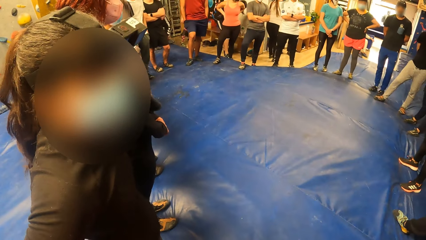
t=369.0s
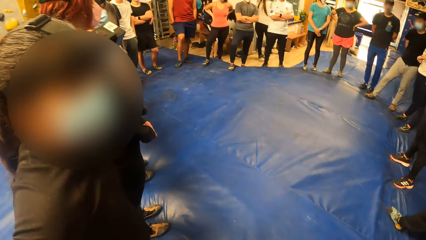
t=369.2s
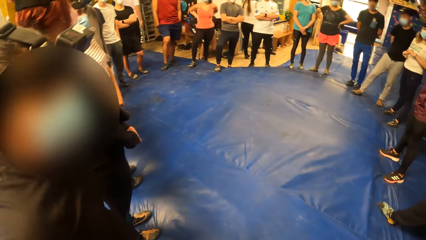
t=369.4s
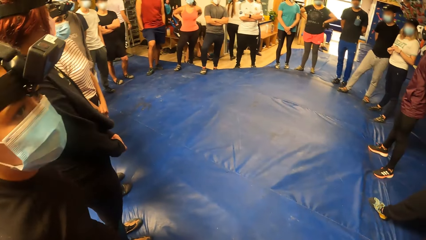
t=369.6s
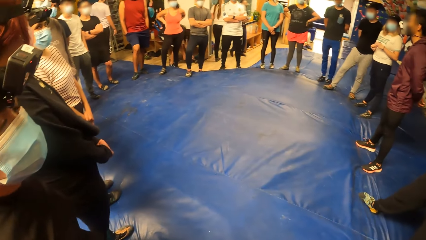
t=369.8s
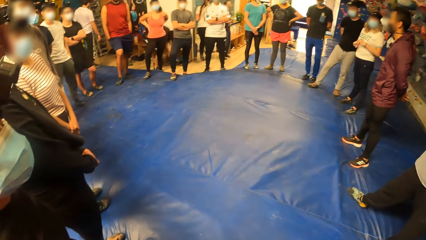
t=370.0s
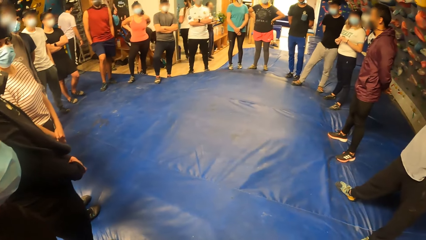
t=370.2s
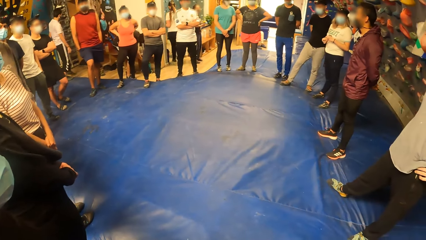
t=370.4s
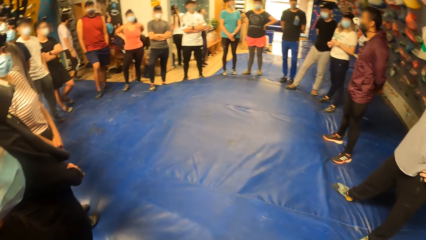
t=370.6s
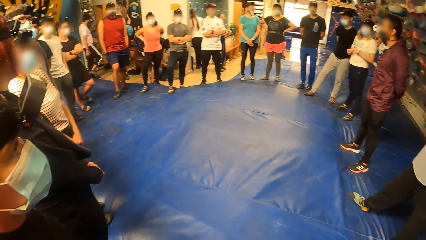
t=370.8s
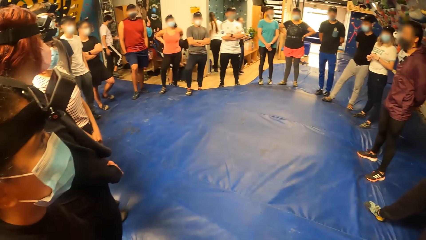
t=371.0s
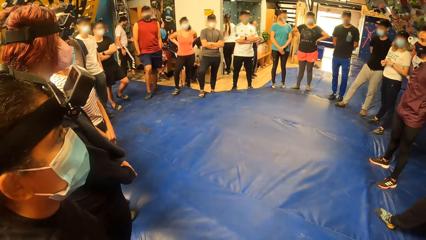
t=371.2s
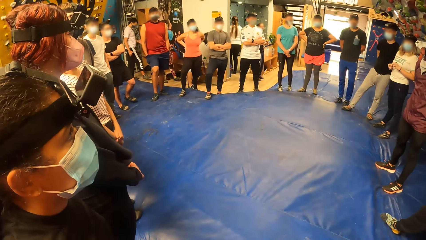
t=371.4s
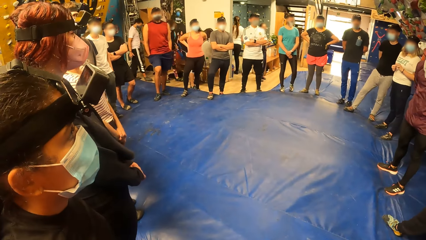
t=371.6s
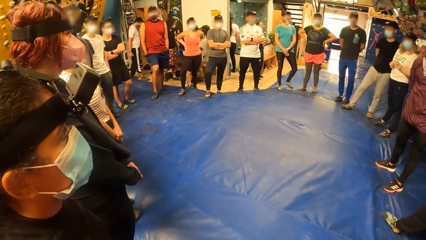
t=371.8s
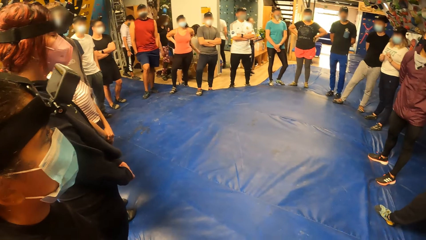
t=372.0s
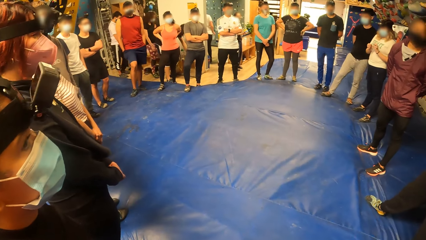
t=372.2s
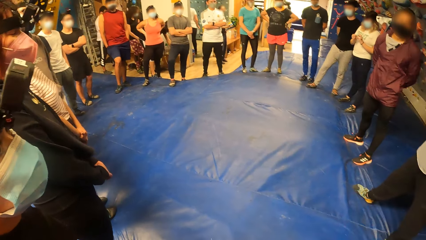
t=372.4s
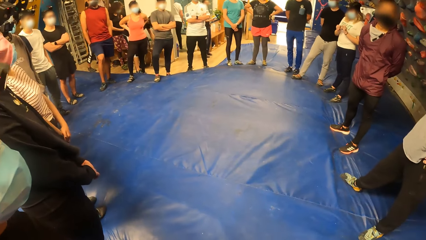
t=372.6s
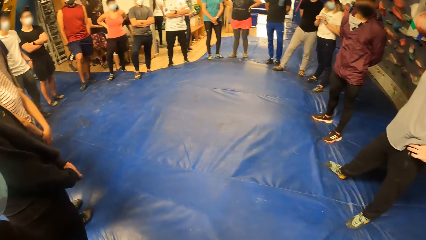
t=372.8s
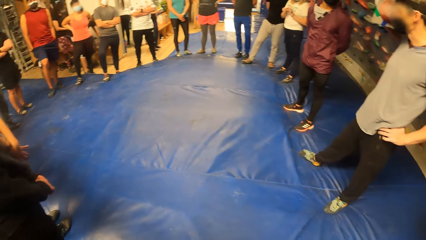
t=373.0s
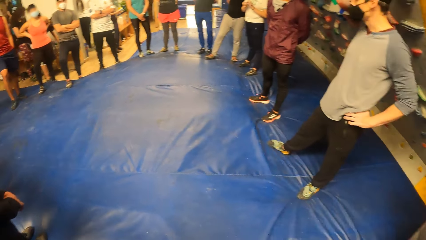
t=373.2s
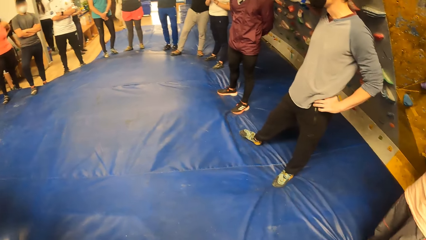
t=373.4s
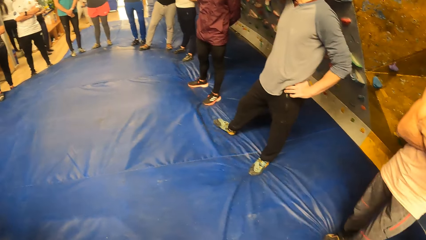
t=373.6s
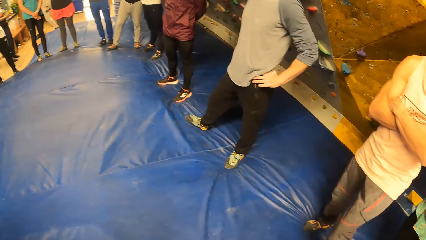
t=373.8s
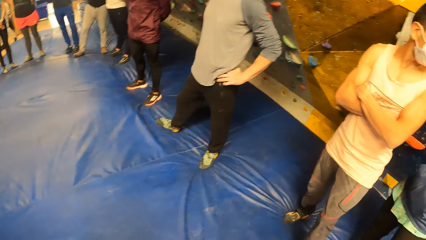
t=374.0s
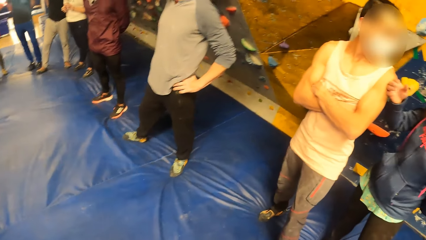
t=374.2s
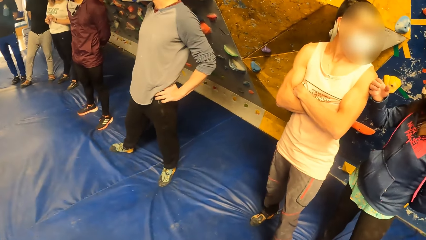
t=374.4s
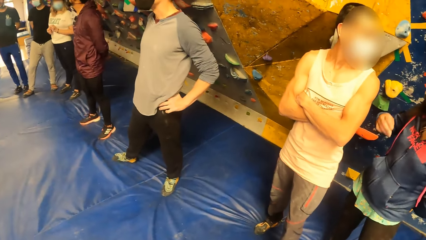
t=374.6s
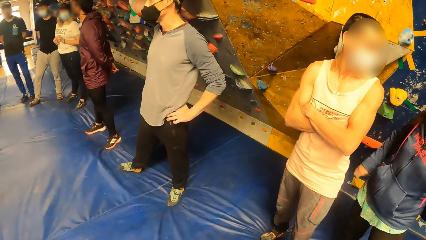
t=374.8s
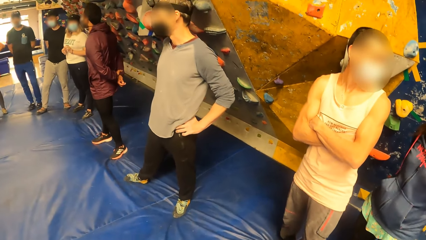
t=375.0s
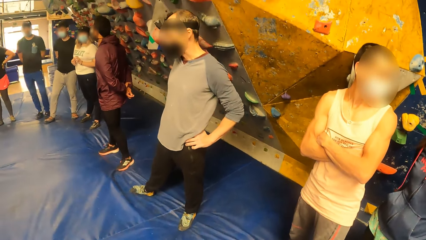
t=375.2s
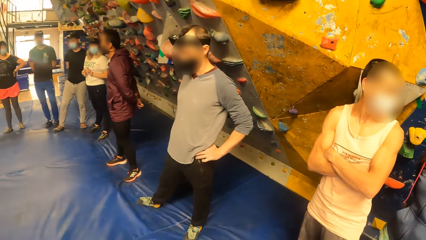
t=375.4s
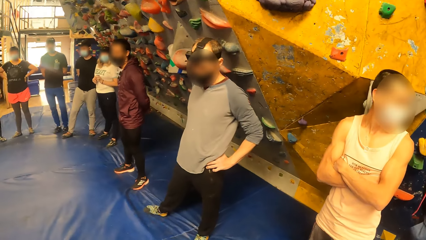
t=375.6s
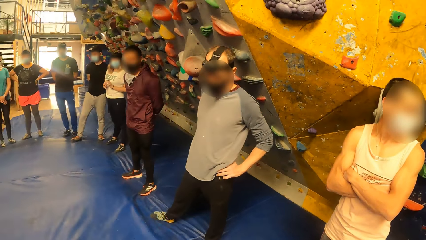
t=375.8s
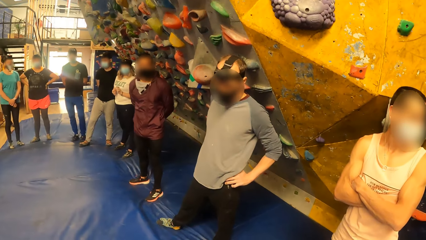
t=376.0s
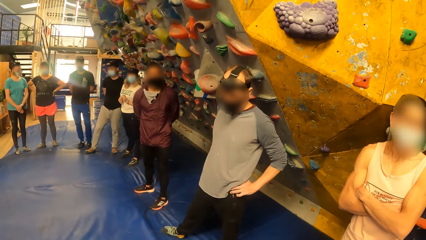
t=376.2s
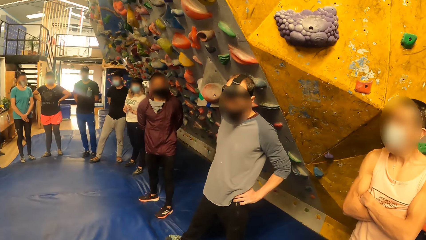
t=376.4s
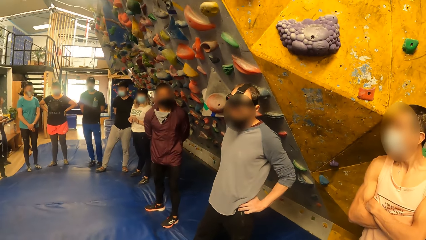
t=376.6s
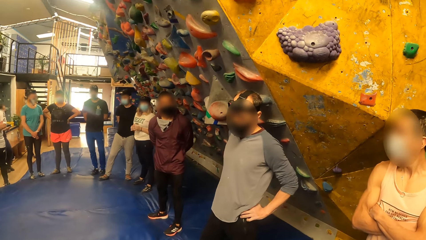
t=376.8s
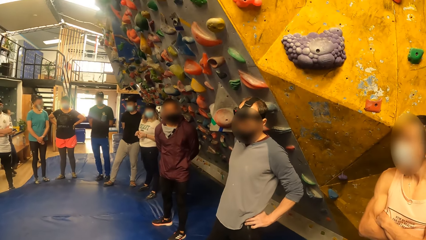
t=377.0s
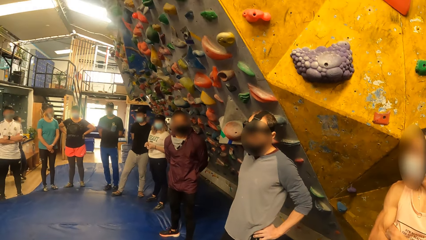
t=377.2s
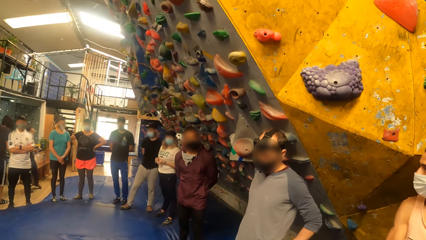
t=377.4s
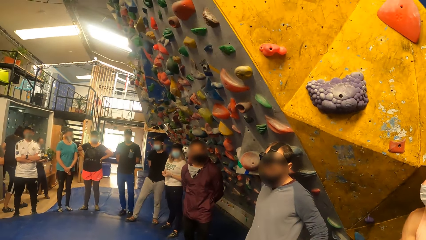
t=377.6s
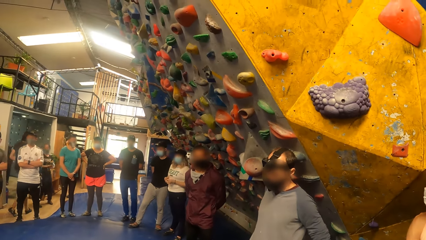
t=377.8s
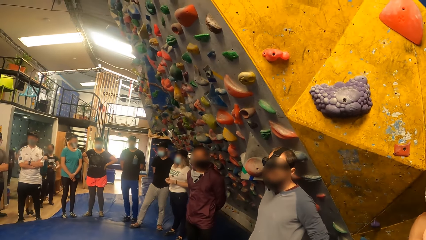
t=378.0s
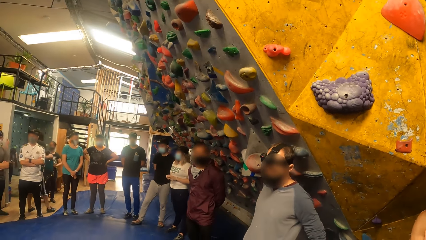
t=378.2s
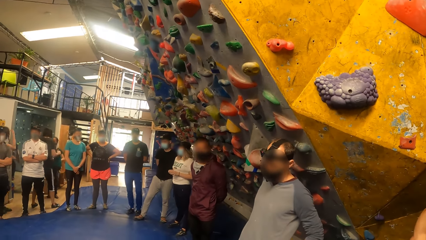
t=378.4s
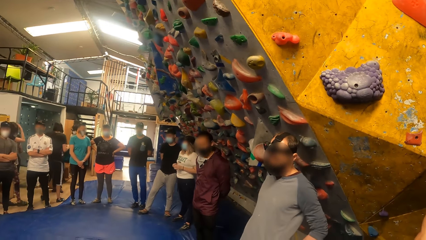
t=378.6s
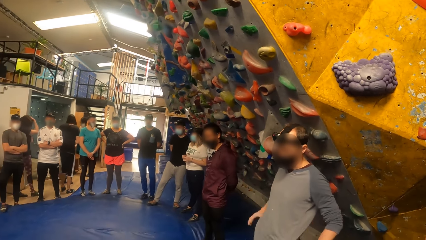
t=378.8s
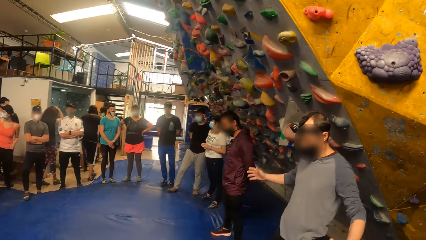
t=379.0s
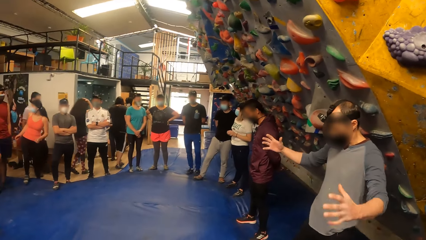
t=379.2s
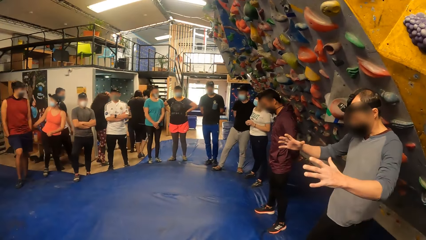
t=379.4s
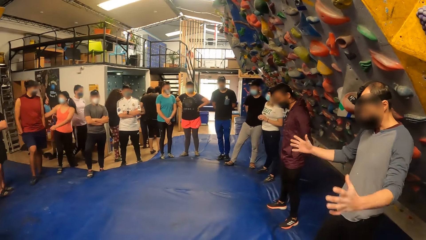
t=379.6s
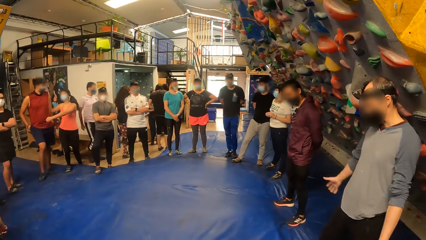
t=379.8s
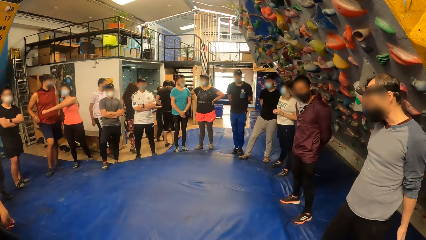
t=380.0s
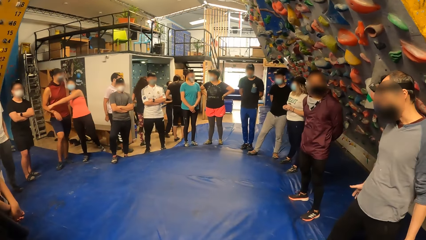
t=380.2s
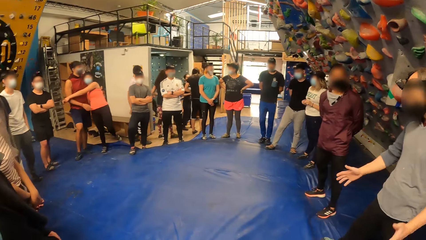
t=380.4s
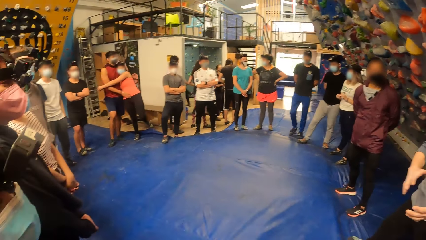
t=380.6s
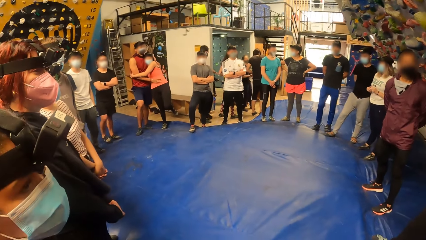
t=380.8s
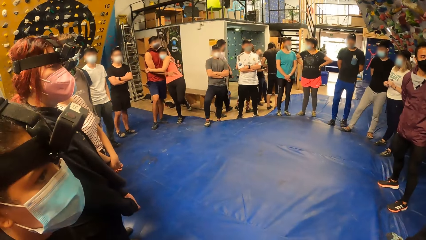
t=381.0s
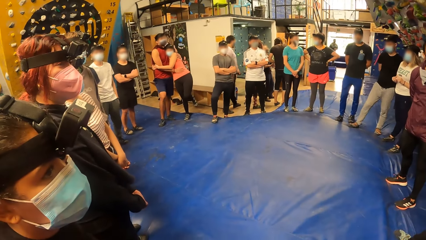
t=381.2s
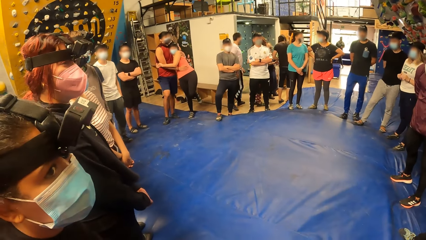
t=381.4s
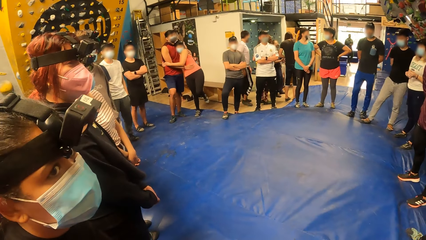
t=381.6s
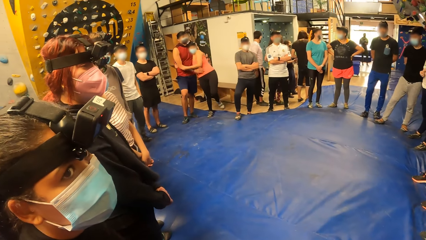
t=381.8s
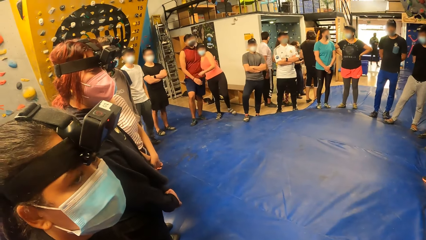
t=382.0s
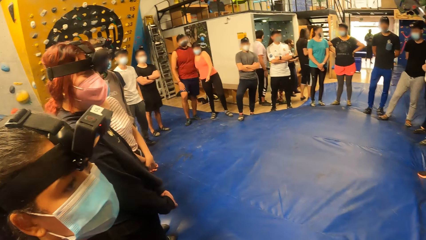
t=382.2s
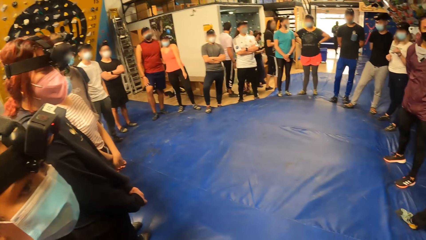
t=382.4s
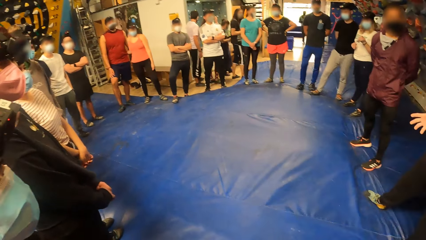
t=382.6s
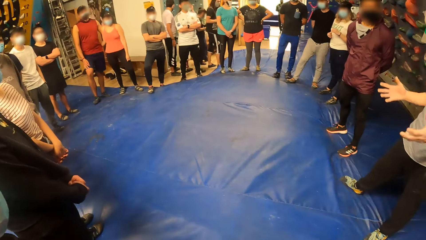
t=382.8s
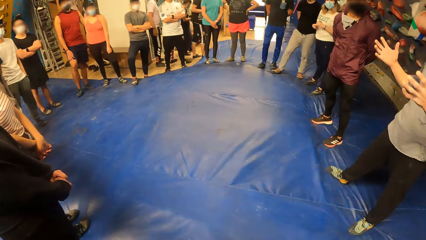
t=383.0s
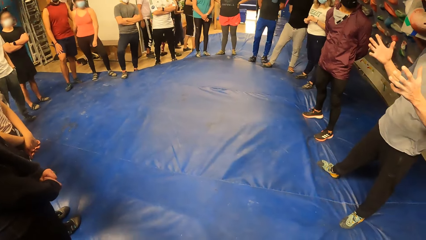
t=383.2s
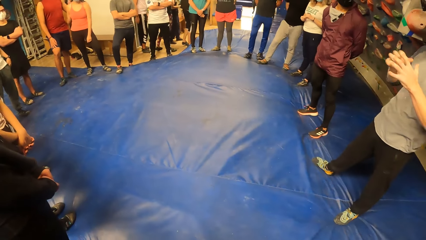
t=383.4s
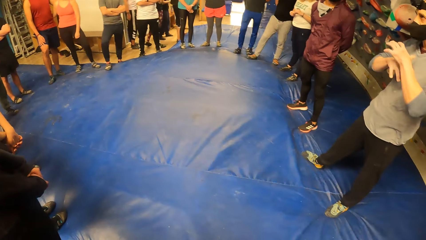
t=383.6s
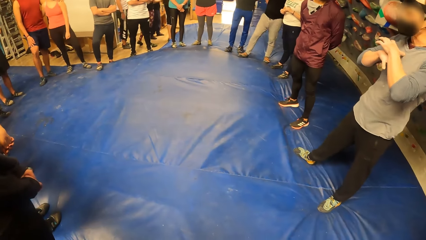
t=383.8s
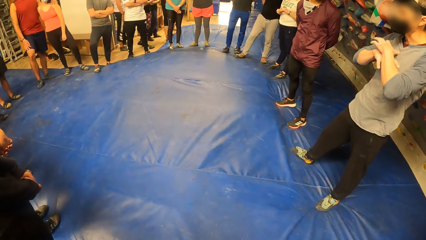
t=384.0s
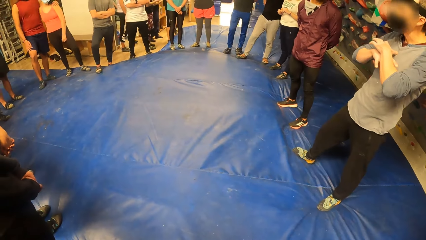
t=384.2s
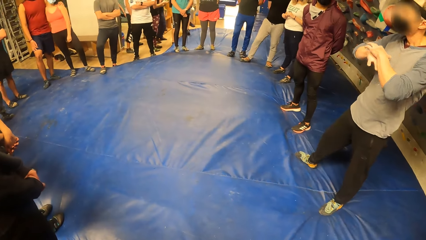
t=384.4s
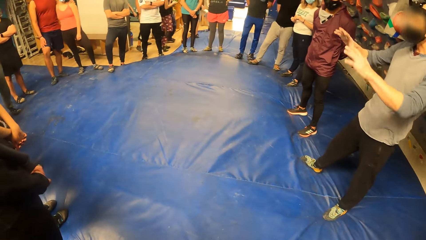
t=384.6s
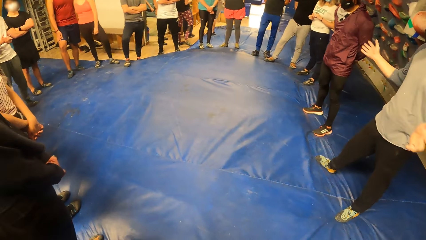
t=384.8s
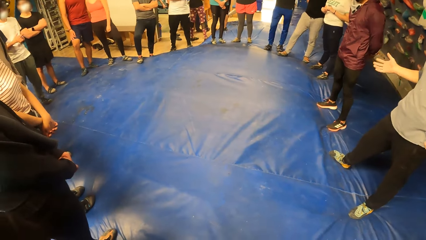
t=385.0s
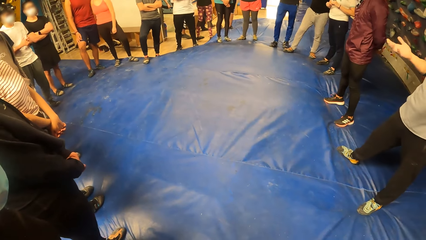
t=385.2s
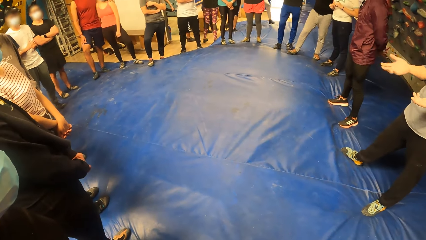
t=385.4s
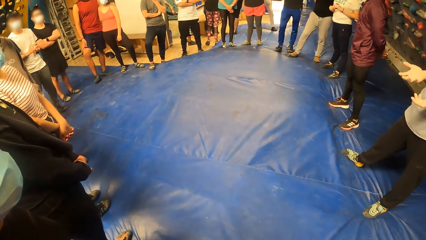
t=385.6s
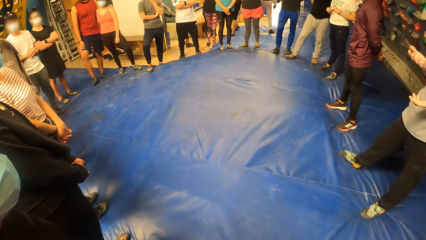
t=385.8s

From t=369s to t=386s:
The camera wearer looks around. A woman picks a bag from under the bench with her right hand. The camera wearer looks around. They look around again.
